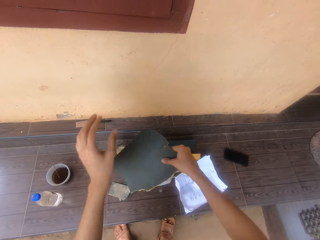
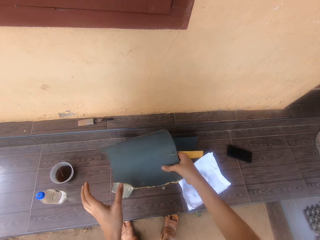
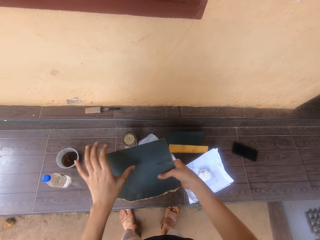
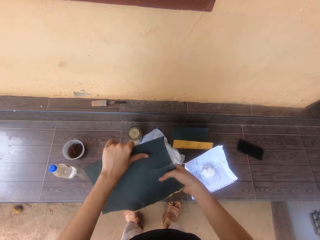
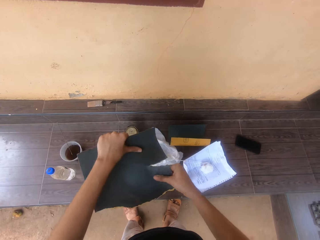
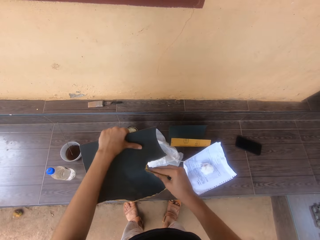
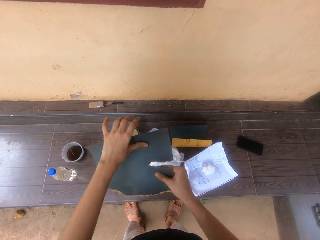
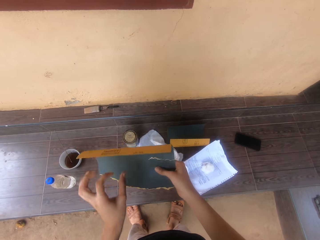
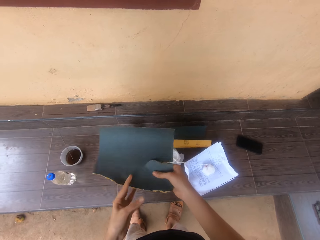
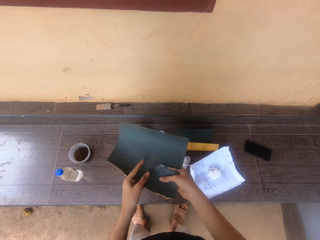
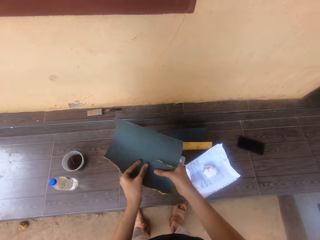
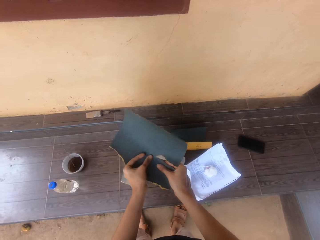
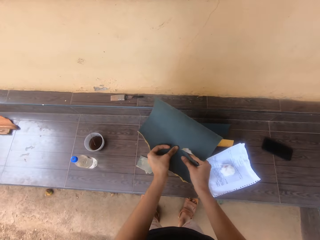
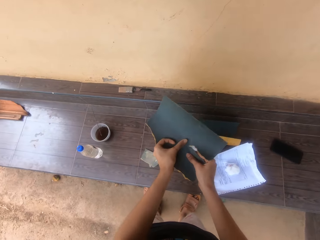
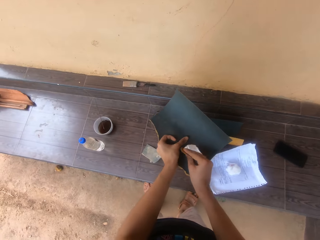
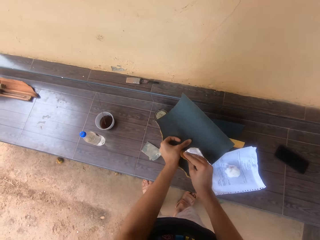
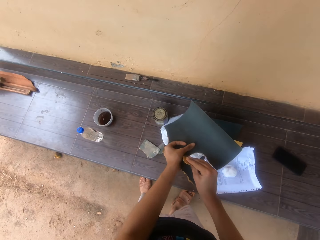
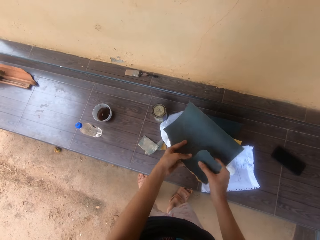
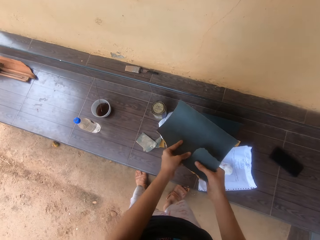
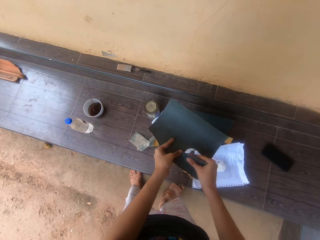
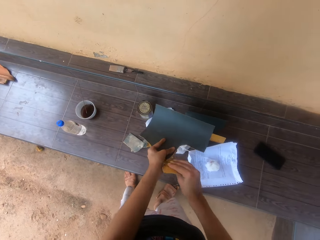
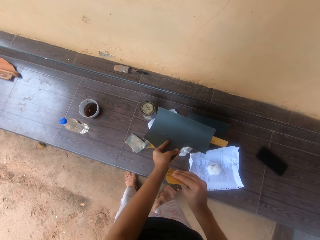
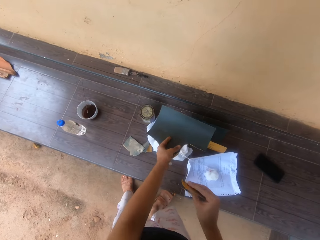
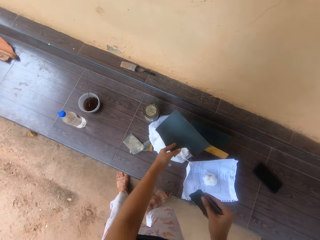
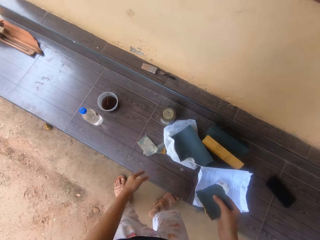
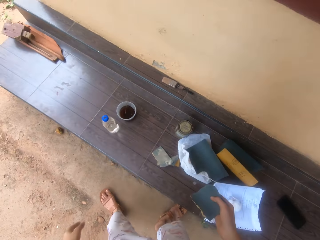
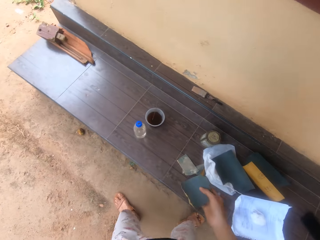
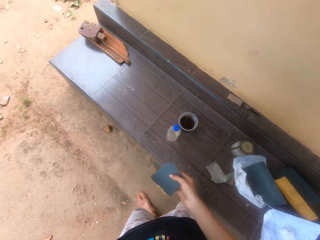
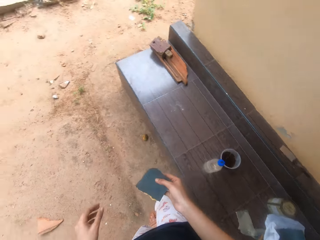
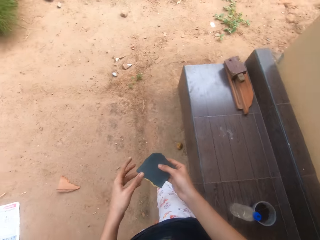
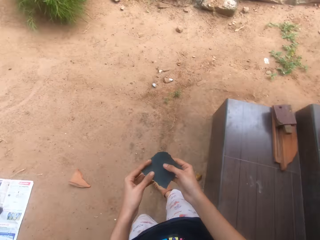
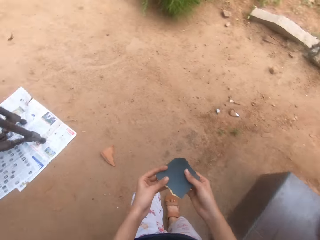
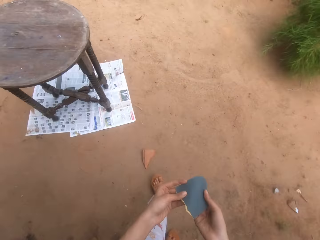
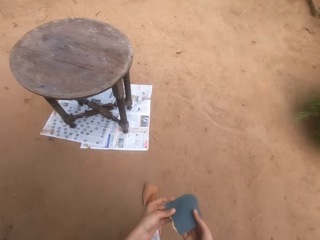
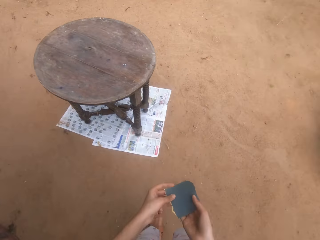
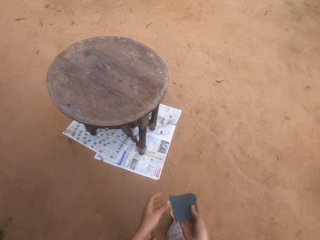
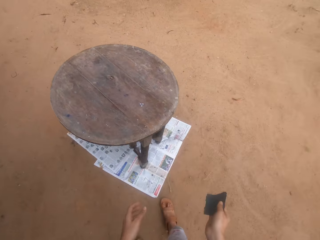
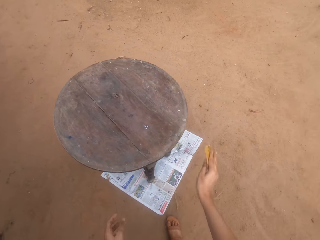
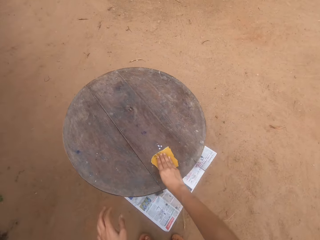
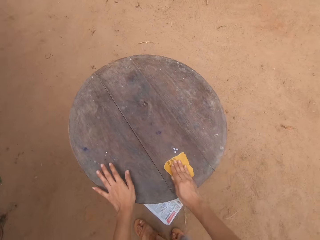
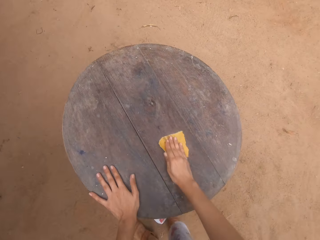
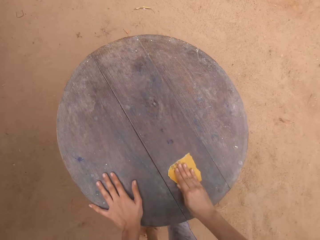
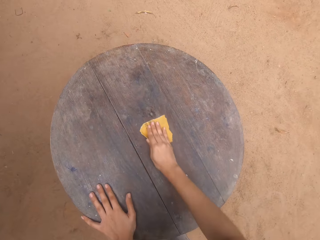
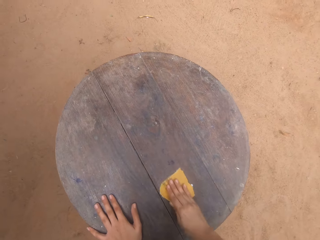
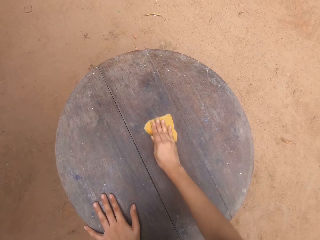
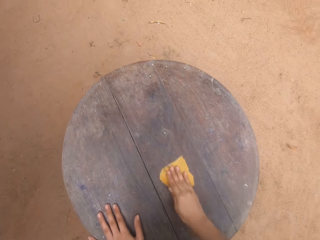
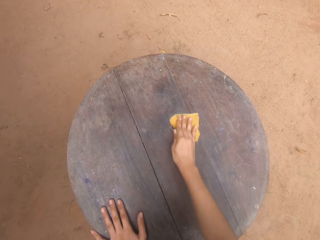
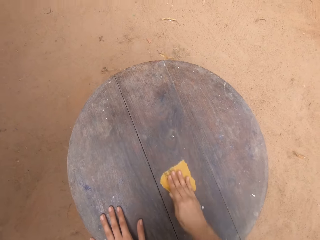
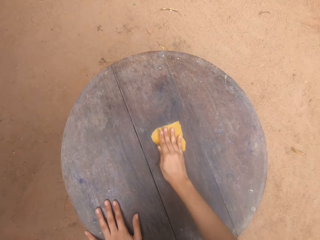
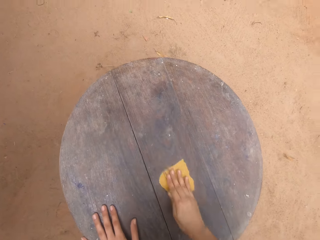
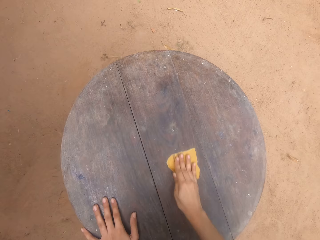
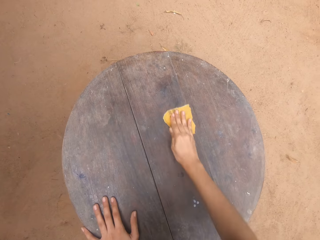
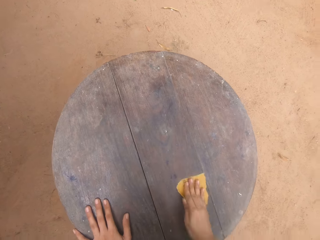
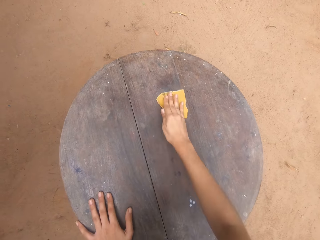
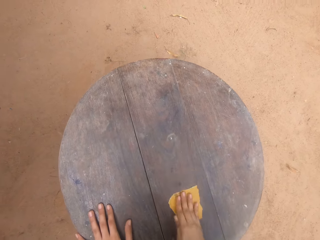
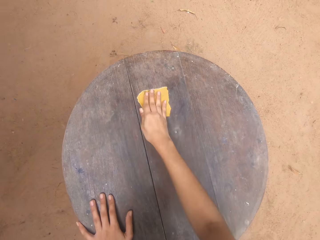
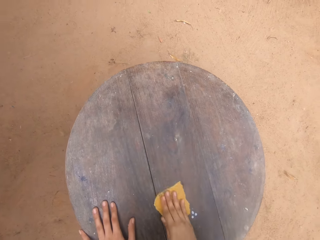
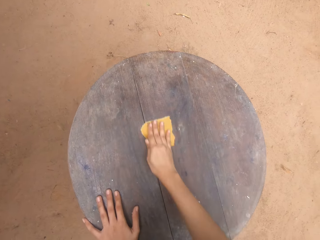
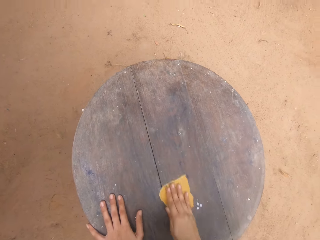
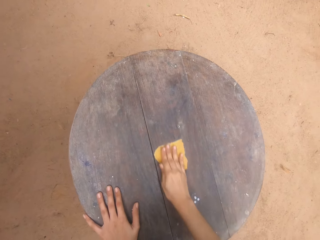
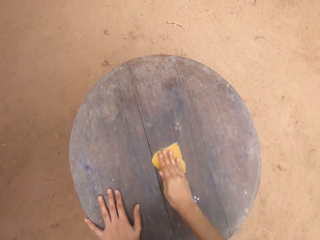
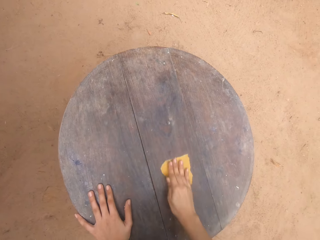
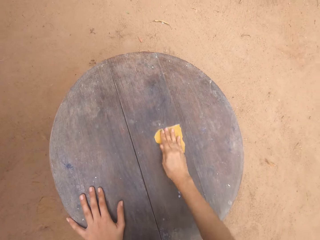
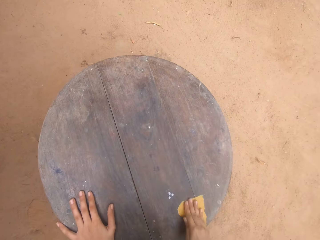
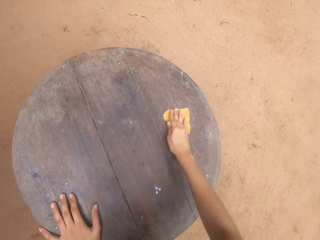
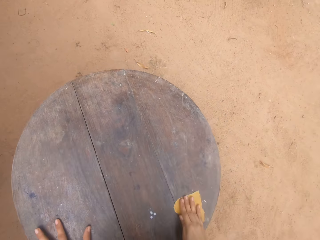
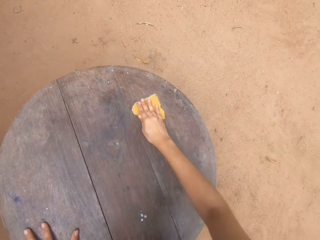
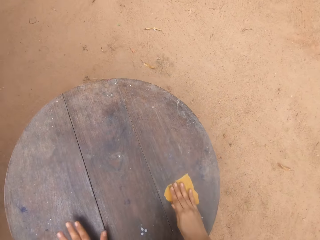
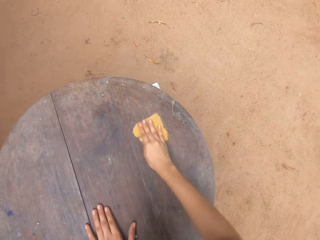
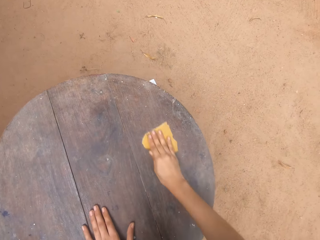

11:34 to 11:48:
The camera wearer drops sandpaper. They walk around the compound. They bend. They smoothen the table with the sandpaper.

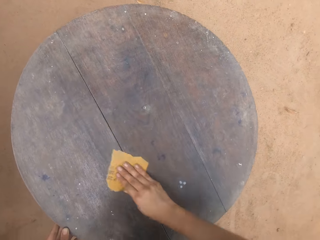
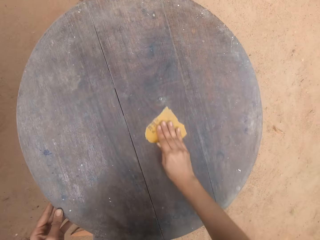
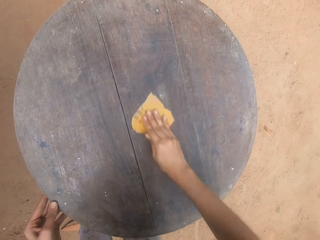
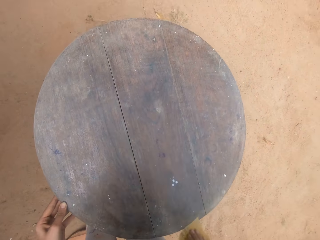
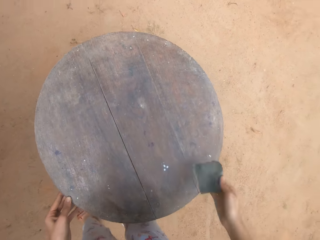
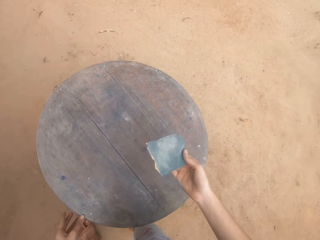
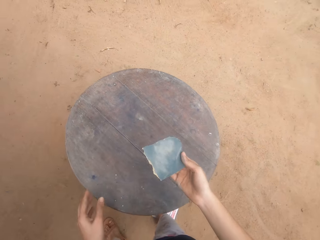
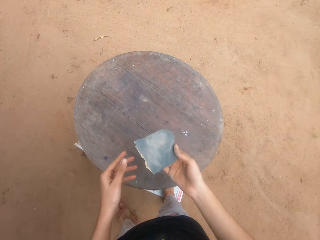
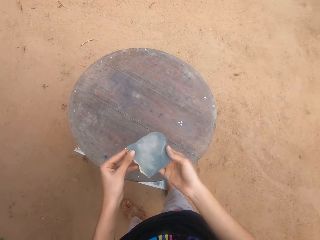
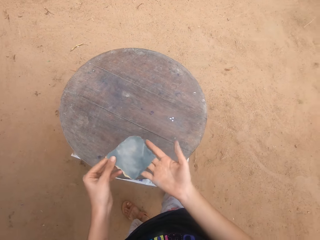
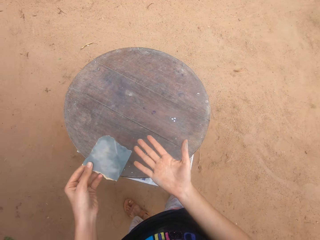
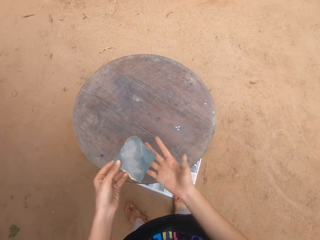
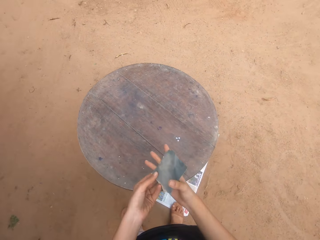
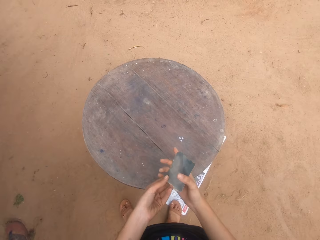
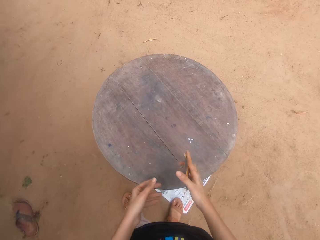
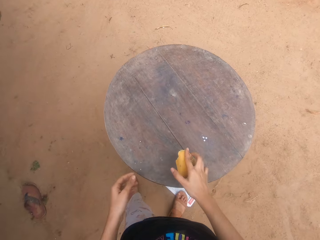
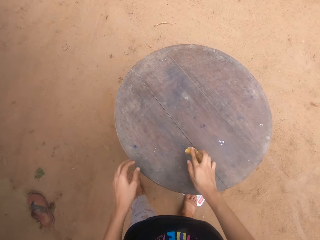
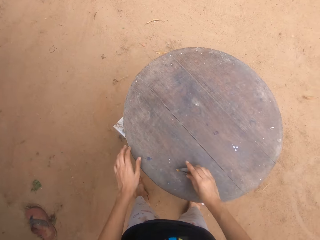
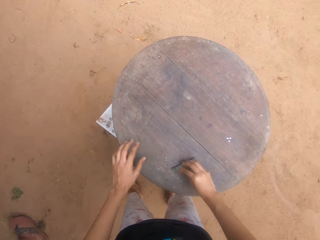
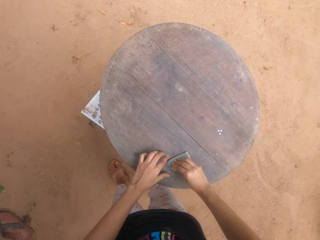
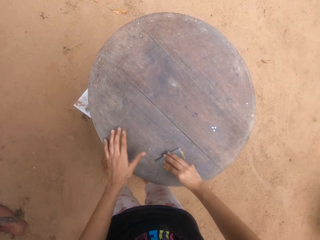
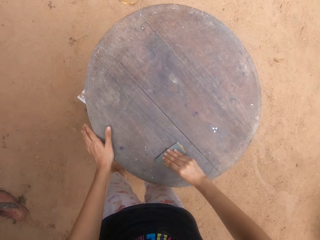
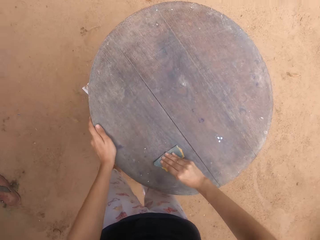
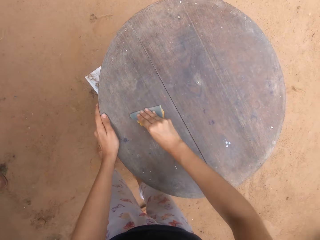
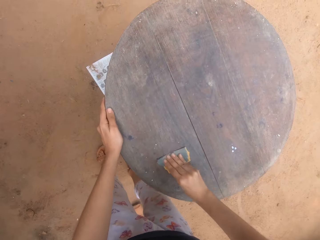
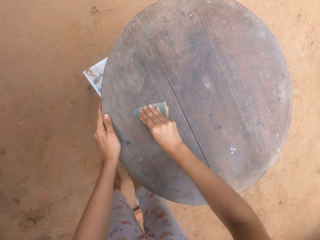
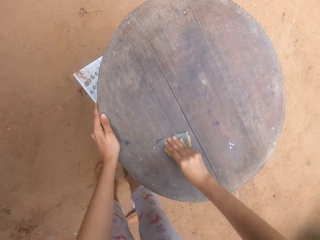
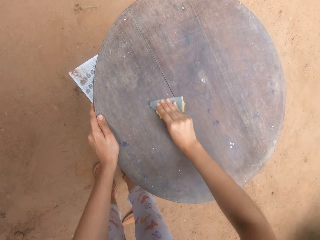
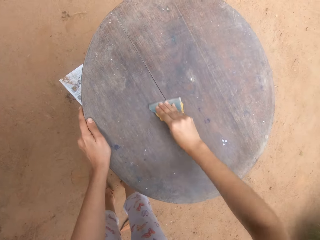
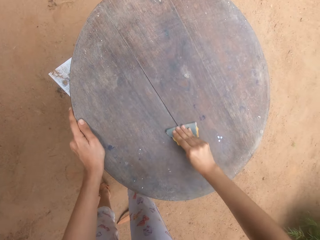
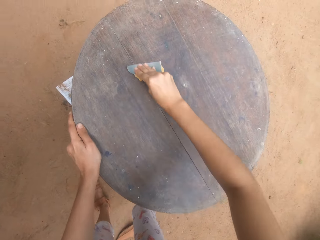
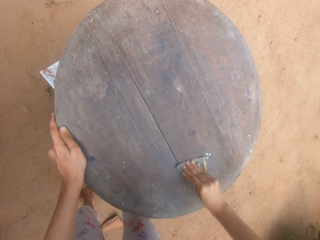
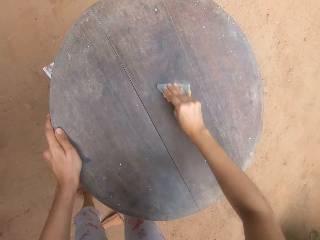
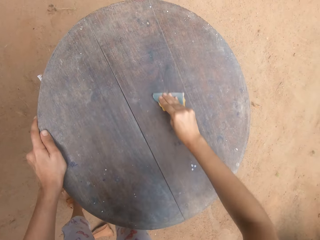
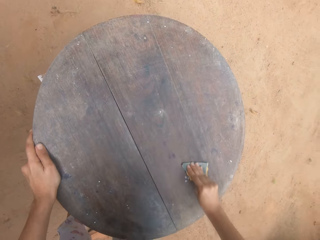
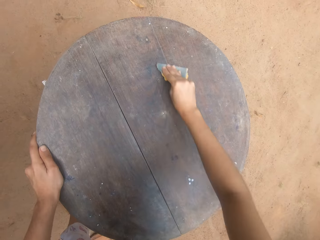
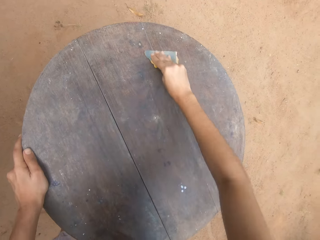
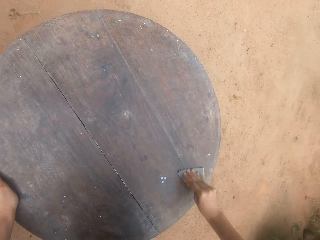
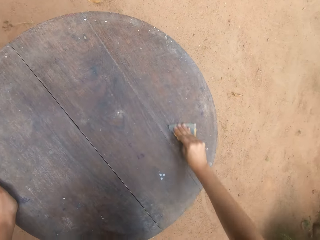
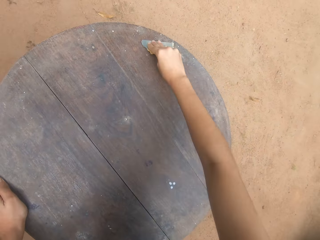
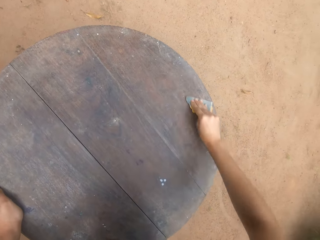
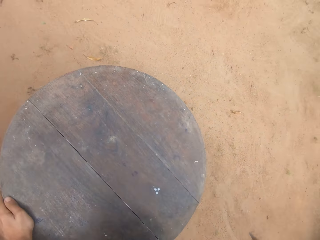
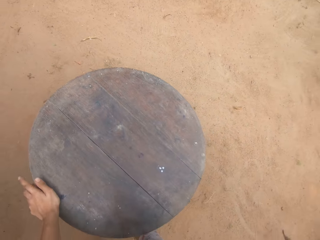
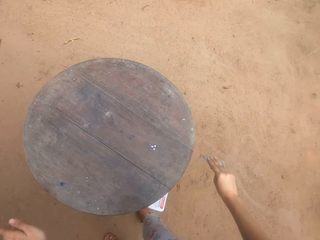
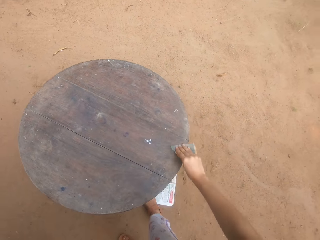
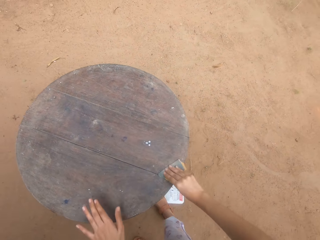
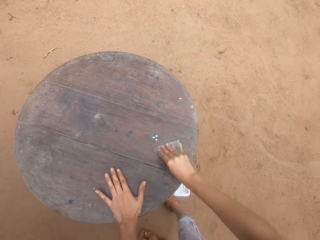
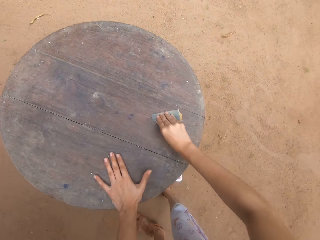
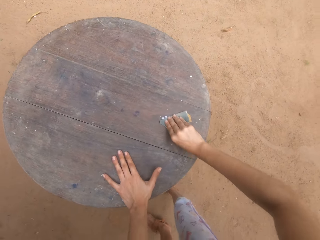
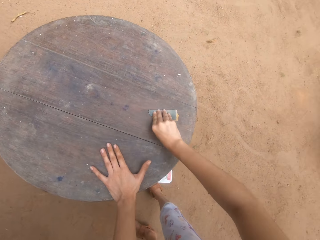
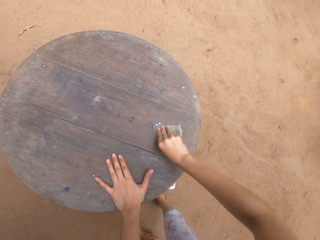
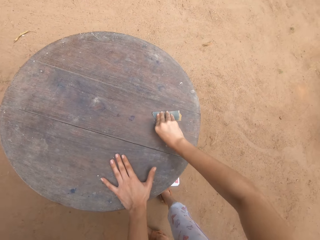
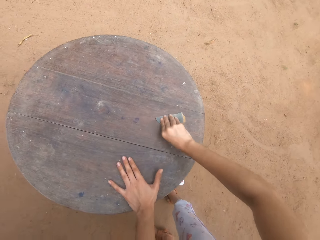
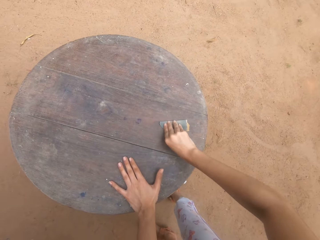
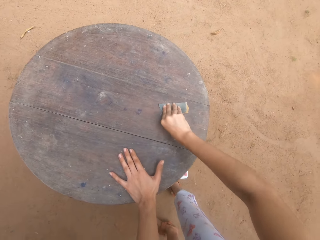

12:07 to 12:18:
The camera wearer looks at the sandpaper. She holds the sandpaper. She looks at her hands. She smoothens the table with the sandpaper.
